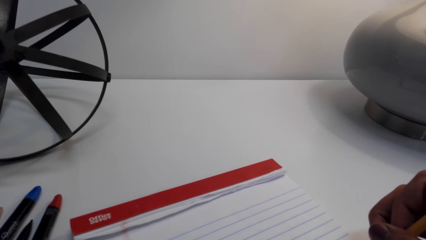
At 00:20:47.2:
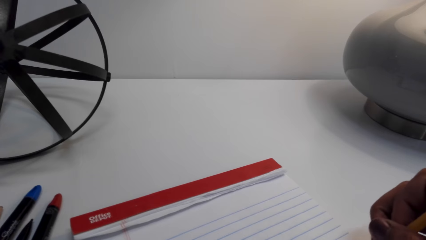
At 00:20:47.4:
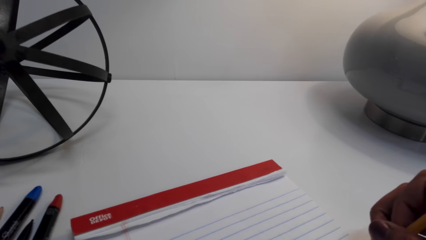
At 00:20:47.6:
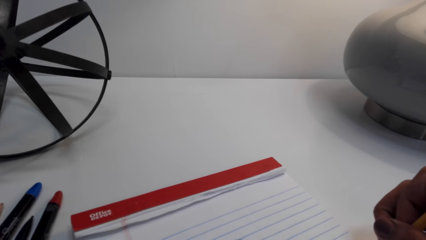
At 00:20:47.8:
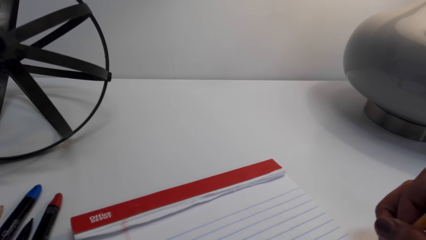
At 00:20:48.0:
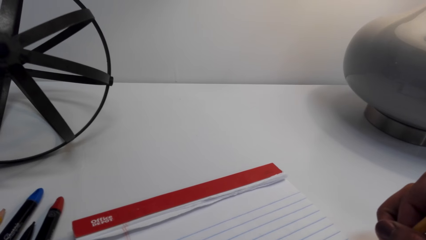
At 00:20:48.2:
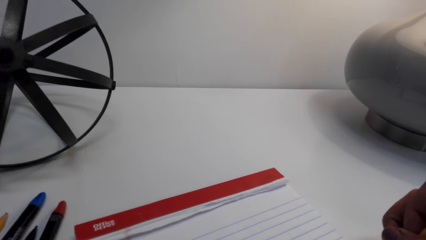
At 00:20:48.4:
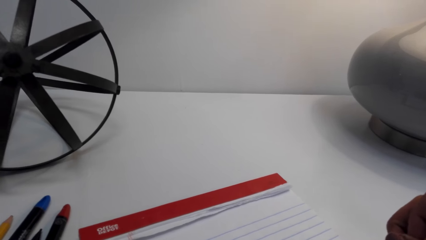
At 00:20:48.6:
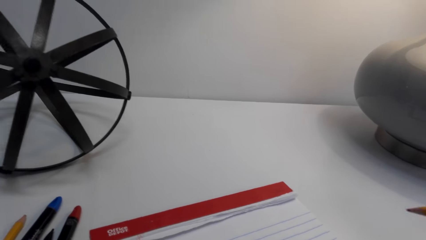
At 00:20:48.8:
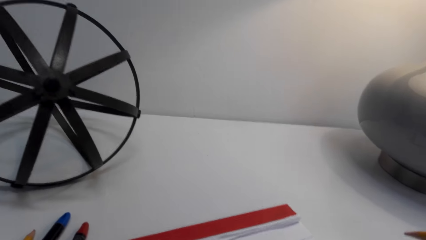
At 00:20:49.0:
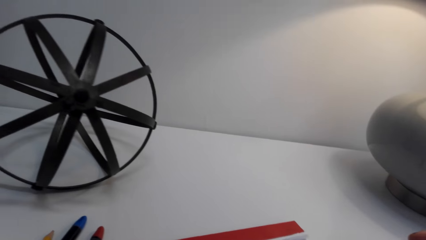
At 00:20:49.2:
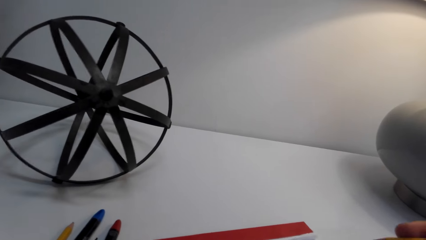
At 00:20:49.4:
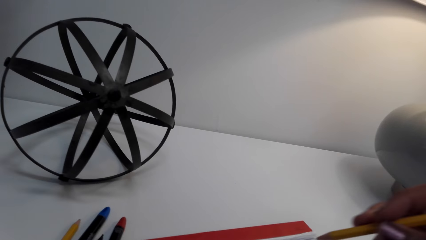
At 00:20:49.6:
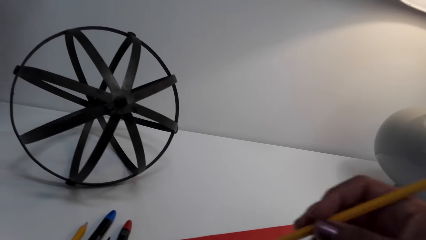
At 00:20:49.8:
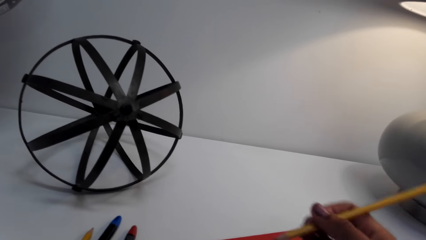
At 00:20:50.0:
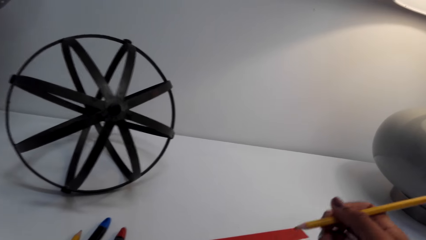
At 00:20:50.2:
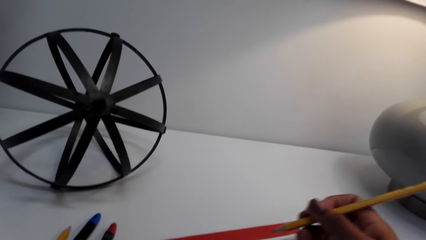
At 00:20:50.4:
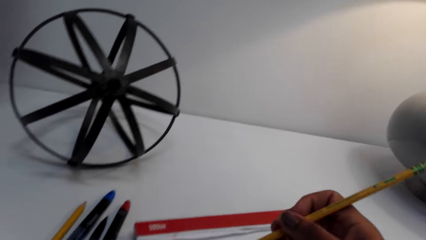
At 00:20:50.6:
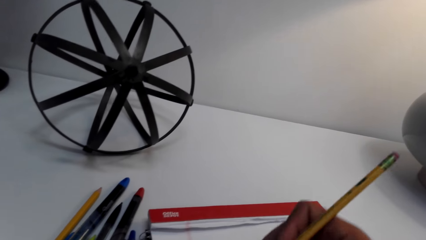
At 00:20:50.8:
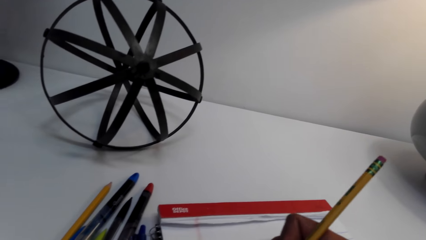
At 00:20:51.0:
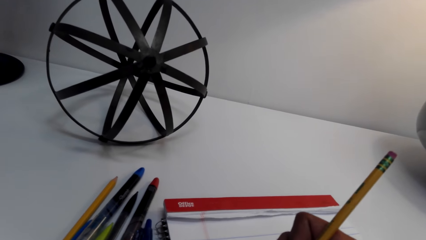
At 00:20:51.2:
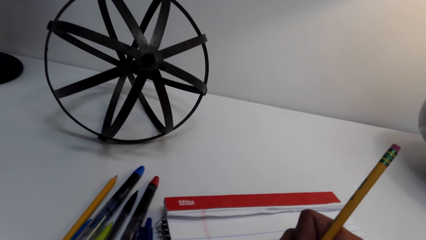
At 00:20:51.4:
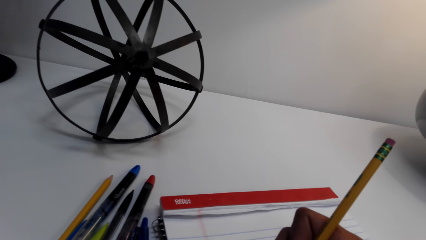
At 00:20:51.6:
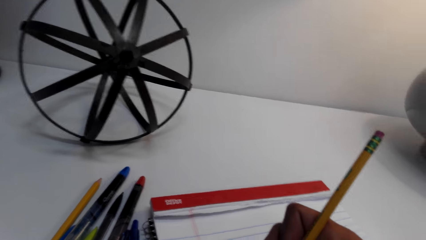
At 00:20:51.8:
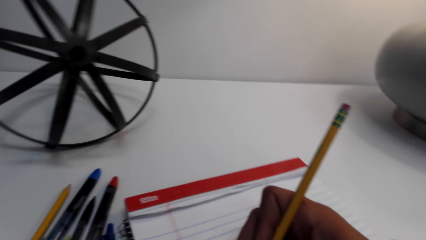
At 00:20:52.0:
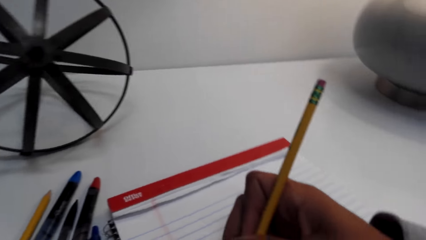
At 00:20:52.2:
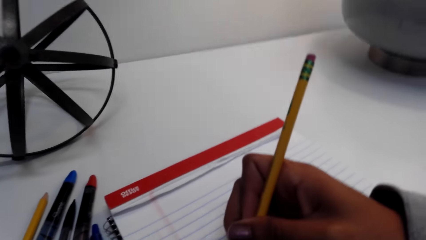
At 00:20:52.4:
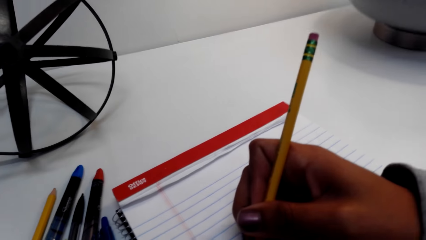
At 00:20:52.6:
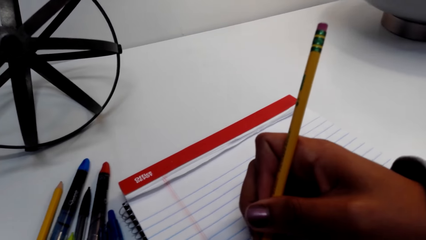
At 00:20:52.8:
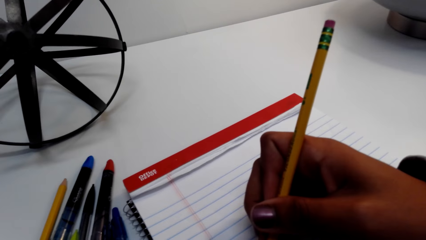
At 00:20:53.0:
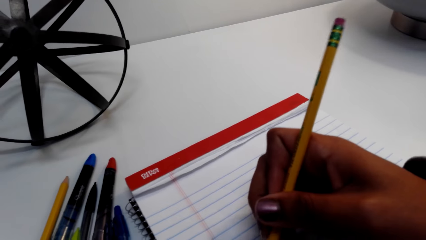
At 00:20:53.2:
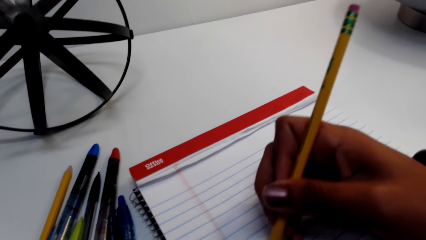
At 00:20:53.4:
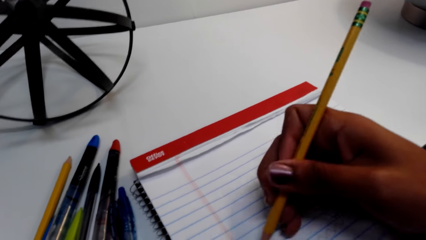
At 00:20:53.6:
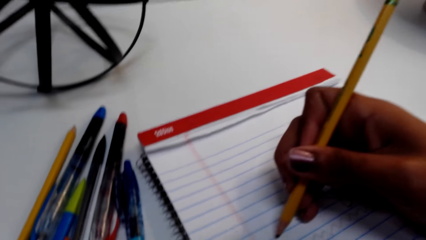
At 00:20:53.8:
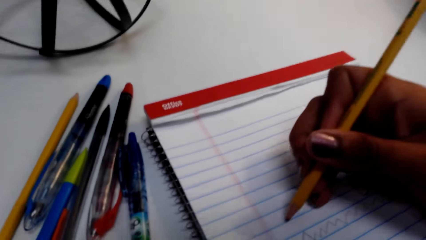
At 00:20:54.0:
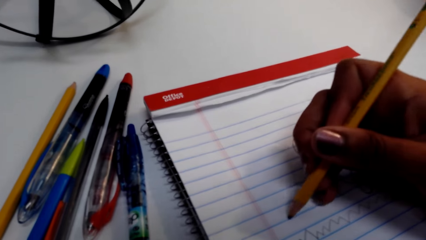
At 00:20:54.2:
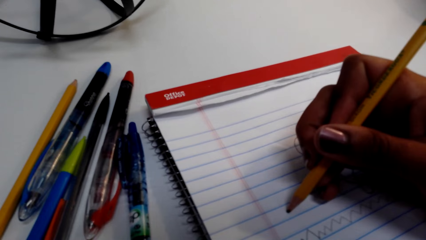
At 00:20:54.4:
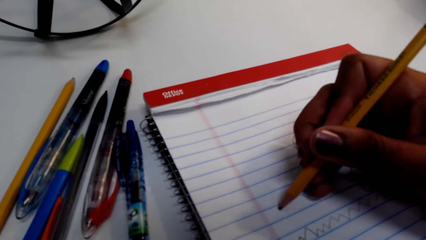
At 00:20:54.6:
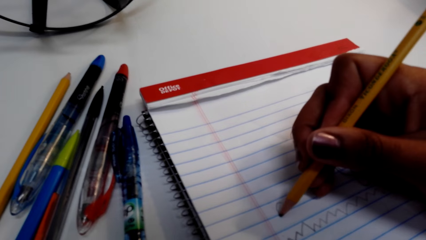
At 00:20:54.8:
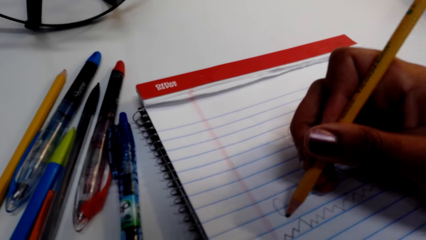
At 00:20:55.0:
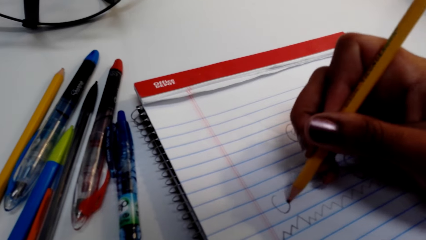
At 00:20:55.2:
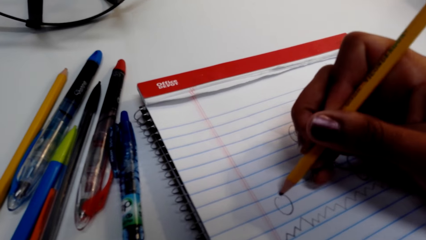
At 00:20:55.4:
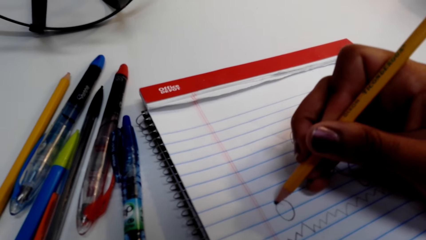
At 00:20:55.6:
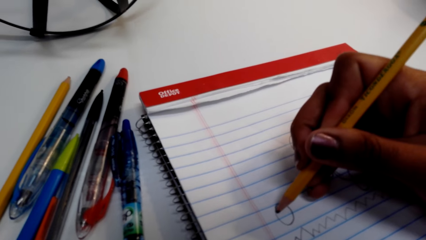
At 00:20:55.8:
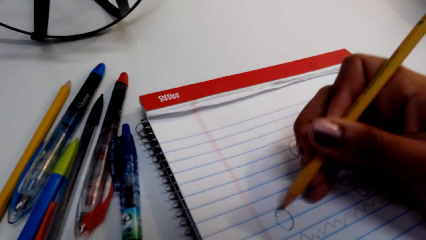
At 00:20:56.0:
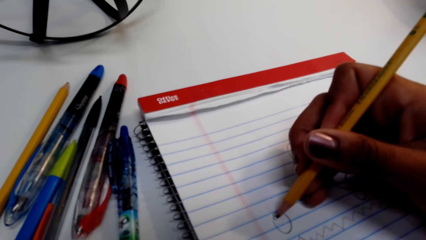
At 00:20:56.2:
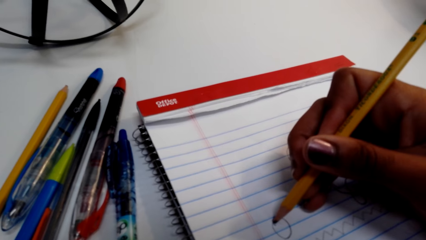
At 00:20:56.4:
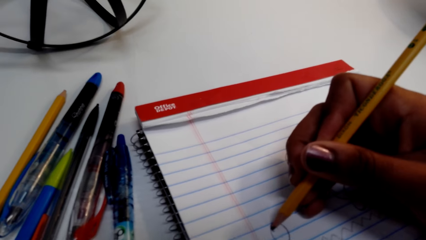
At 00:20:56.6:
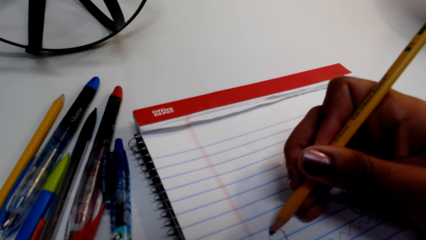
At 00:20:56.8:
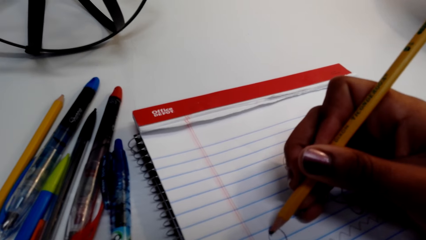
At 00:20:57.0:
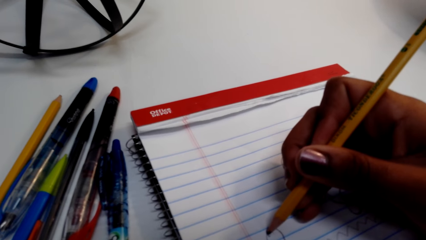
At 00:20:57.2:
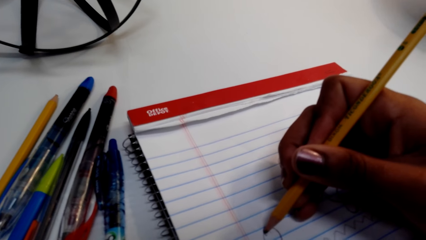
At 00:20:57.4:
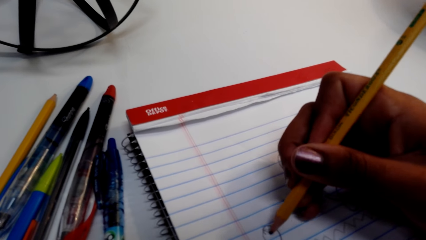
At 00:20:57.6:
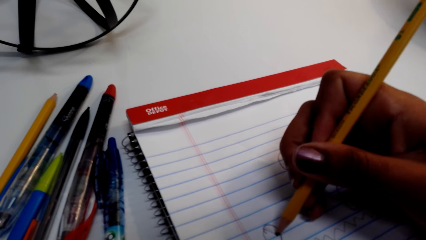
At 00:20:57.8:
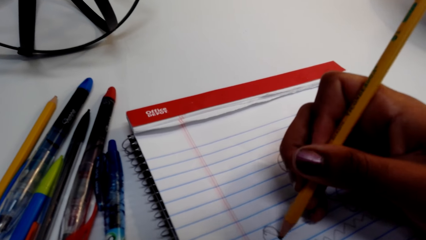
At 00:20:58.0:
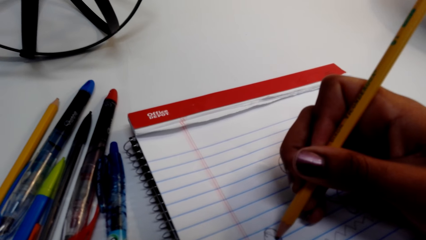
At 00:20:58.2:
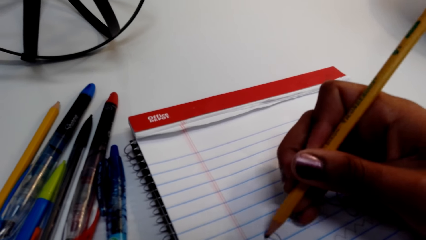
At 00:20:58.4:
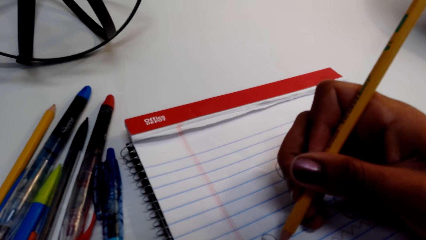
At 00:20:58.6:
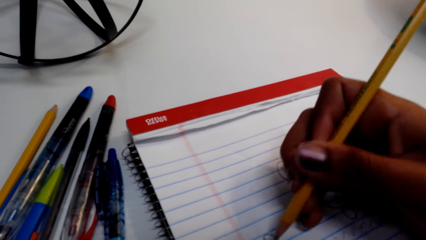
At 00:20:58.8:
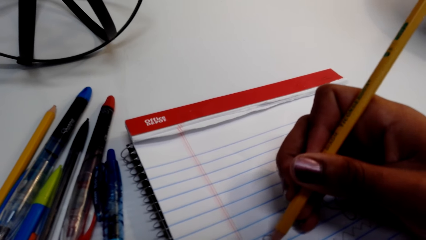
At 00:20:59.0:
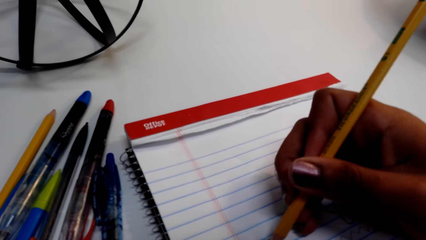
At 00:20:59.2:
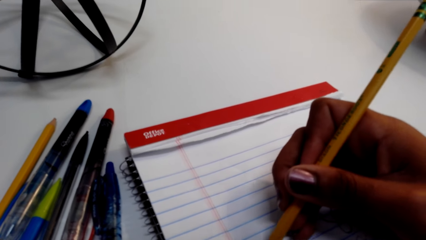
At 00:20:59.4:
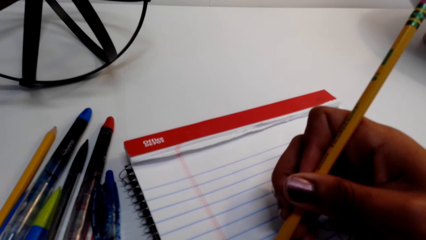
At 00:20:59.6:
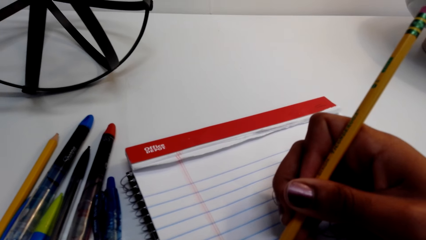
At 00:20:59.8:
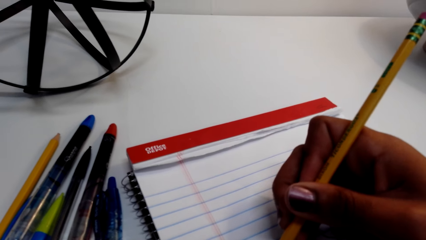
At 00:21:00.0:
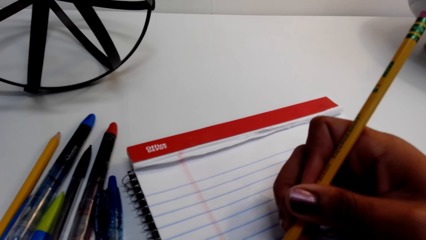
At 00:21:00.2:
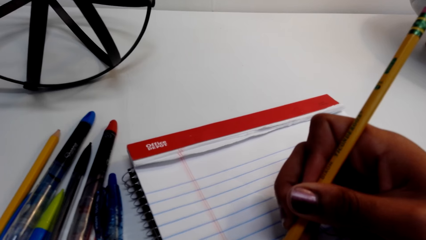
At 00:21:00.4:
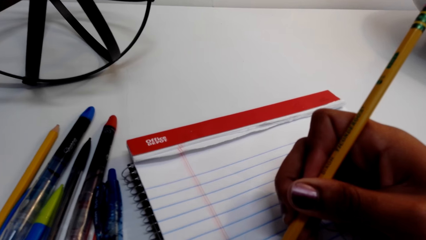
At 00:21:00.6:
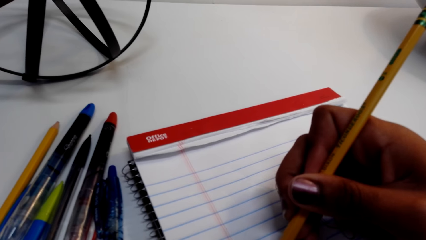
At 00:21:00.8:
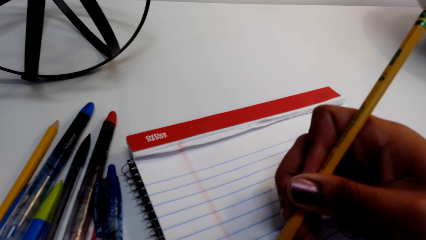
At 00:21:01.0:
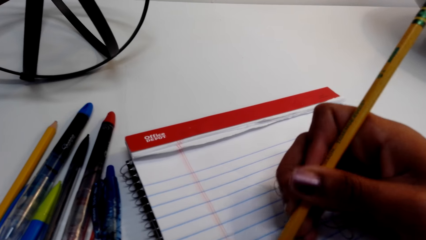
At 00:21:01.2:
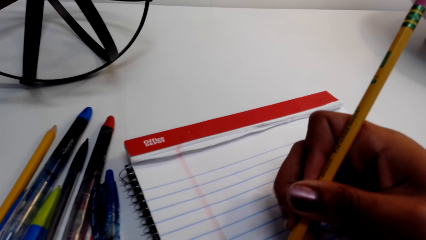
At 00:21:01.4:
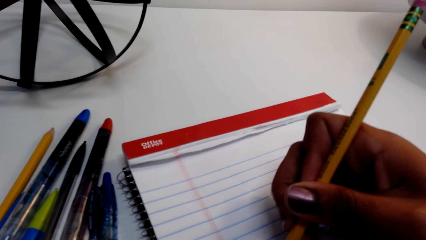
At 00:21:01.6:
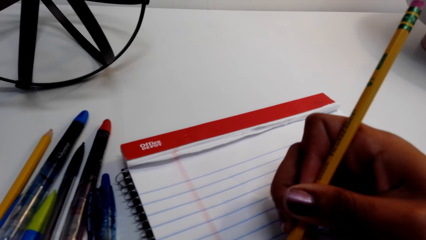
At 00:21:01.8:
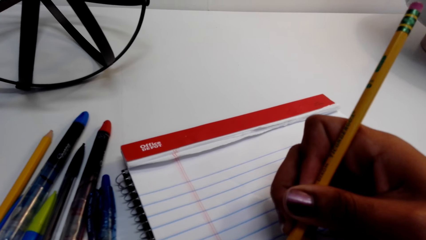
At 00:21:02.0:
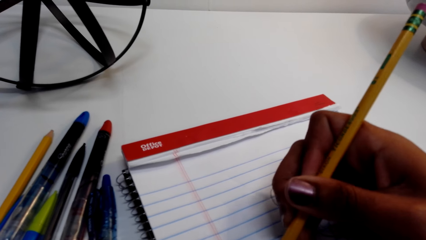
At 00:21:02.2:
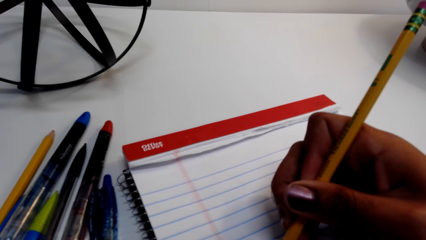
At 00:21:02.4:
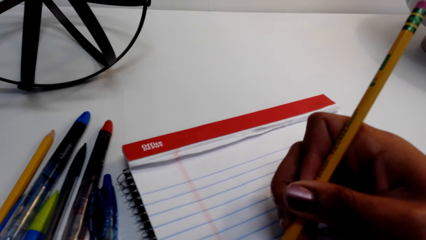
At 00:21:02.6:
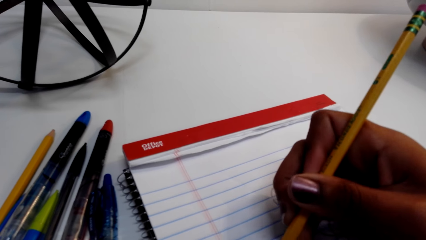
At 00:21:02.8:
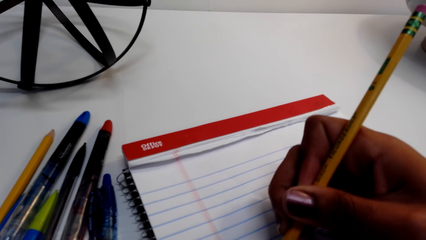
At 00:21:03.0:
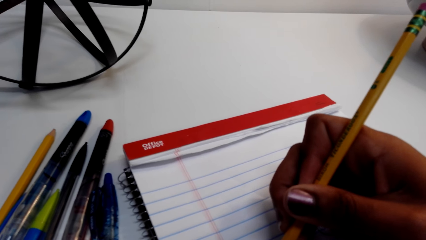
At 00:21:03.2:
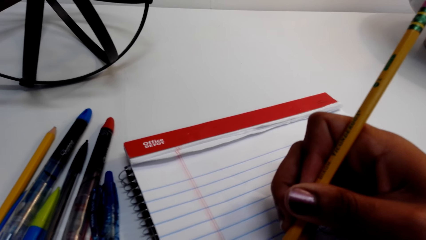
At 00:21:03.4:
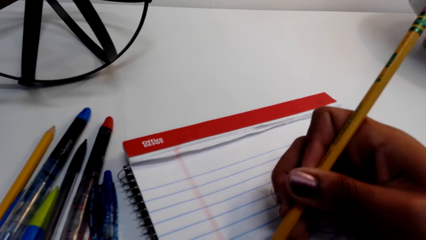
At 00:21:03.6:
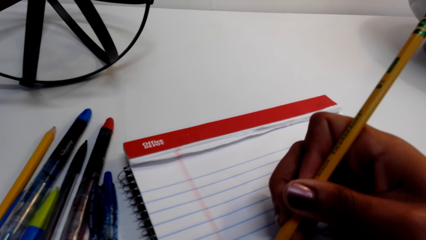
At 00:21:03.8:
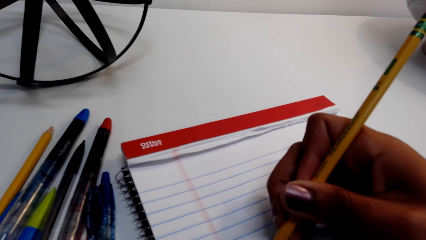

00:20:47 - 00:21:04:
The camera wearer lifts the pencil. They move the pencil on the book. They draw pictures on the book.
